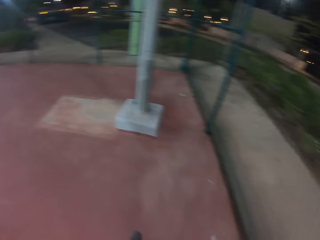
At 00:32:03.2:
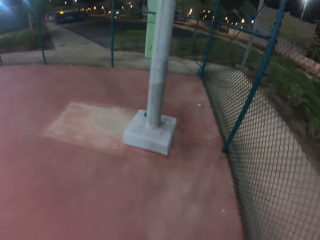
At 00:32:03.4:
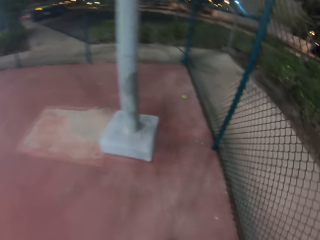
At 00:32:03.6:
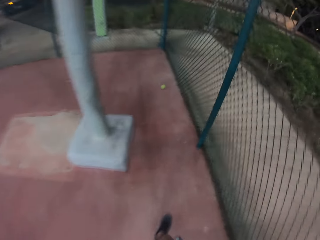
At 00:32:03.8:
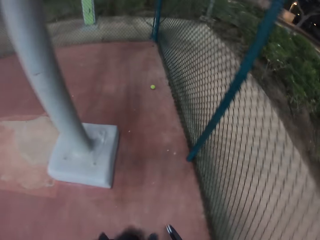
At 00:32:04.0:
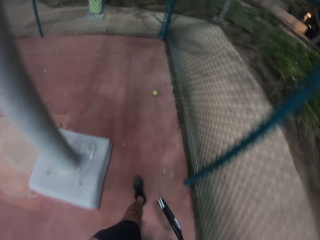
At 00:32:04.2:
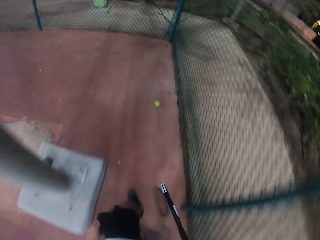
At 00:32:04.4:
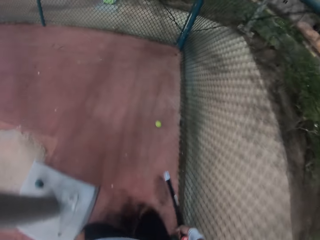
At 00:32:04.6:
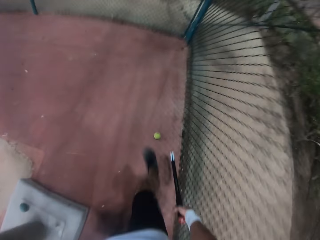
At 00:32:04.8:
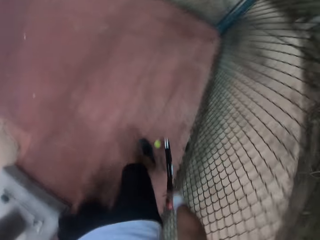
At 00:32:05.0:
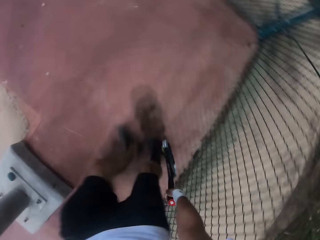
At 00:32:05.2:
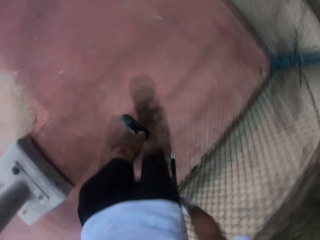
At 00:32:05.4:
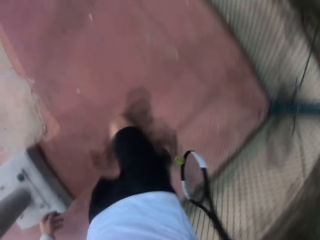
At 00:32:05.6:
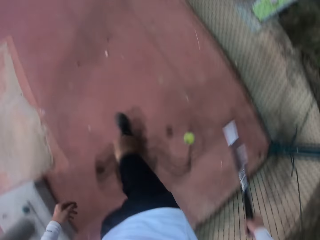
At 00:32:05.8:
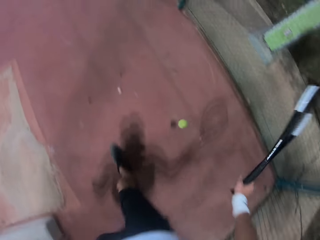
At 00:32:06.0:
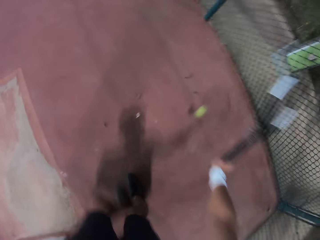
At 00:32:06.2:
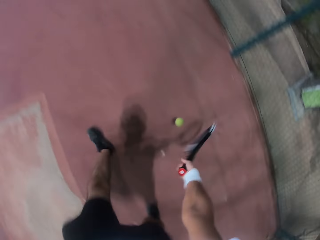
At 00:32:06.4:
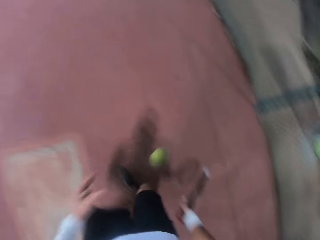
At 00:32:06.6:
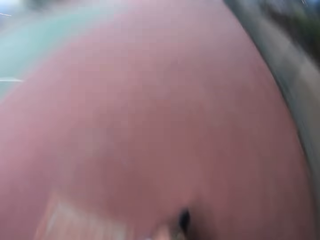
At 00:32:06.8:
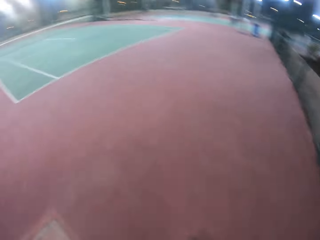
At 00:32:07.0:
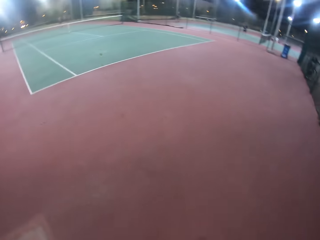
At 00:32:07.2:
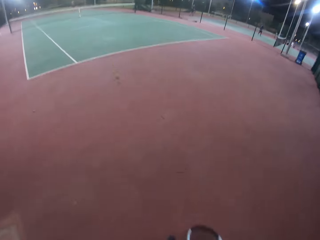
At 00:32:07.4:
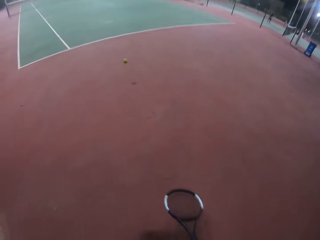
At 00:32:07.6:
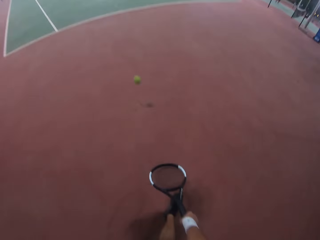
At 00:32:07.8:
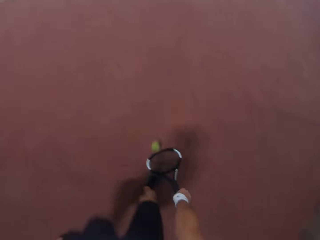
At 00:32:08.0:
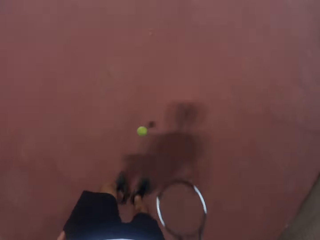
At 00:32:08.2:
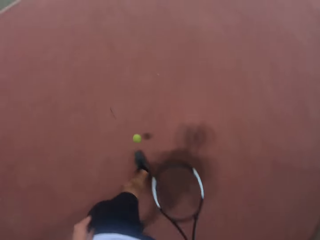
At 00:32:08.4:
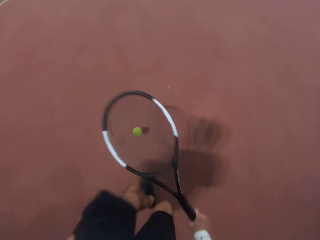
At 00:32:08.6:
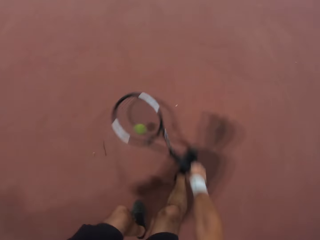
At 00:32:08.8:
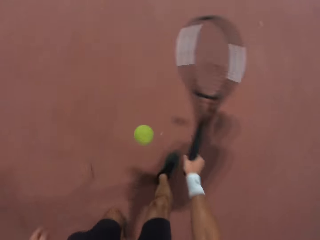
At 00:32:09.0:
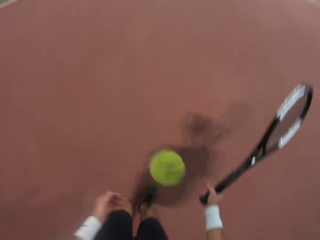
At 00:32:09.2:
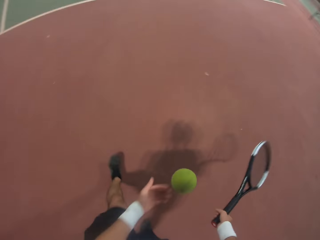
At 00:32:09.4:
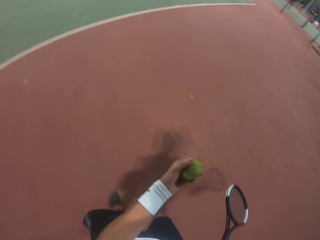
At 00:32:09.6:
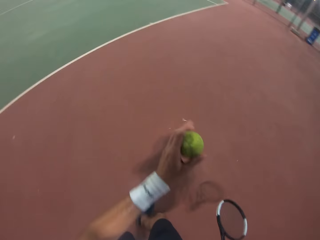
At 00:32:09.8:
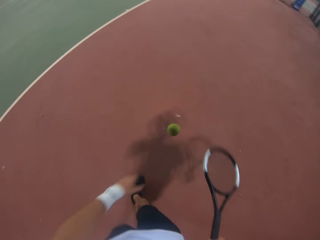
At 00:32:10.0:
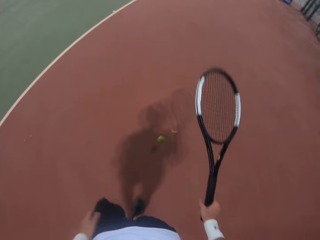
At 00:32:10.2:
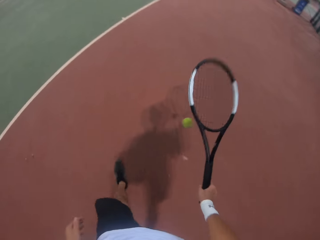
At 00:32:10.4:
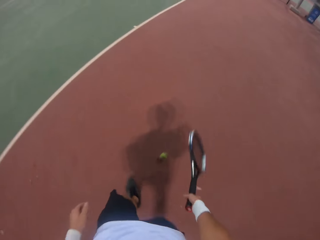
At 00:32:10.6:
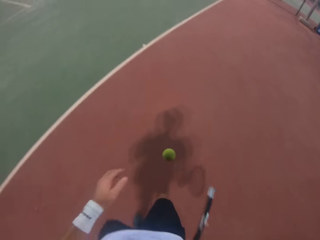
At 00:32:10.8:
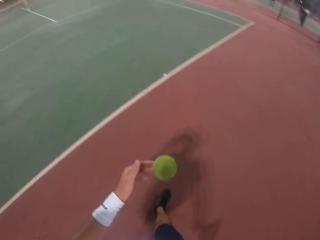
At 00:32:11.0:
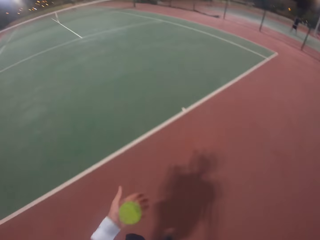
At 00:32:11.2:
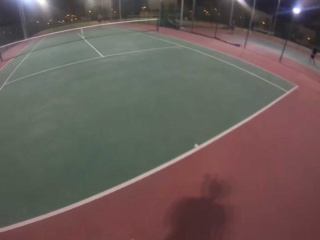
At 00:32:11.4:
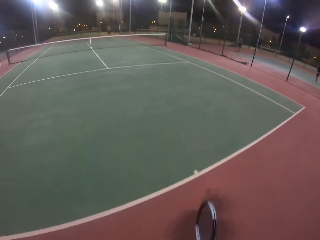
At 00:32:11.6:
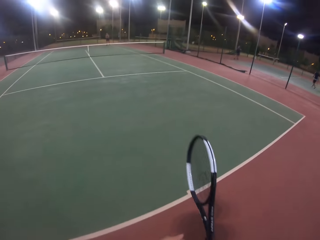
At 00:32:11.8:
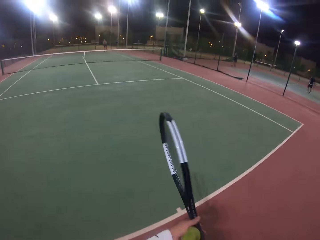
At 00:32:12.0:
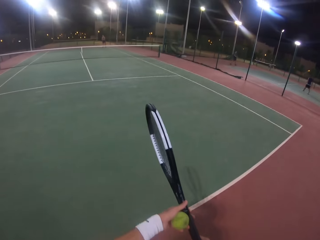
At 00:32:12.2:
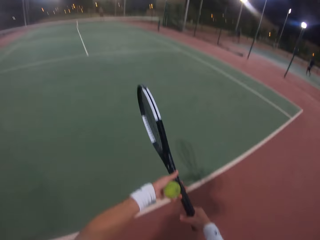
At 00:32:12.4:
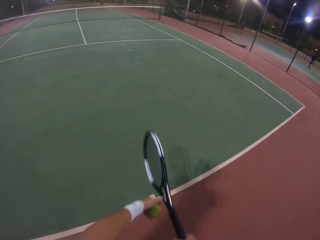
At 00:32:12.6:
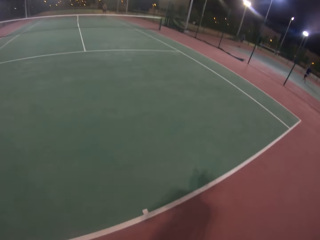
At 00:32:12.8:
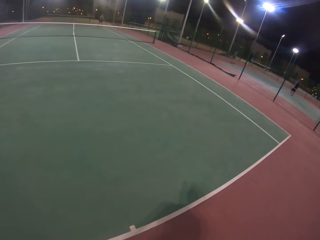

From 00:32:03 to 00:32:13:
The camera wearer catches the ball. They walk around. They pick up another ball. They catch the ball. They shiver the ball around with a metal tennis racket. They bounce the ball and catch the ball.

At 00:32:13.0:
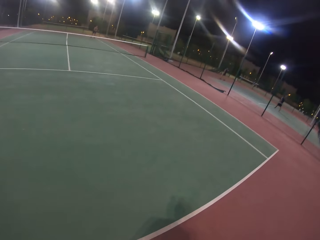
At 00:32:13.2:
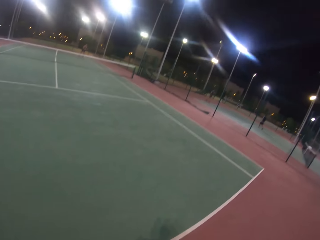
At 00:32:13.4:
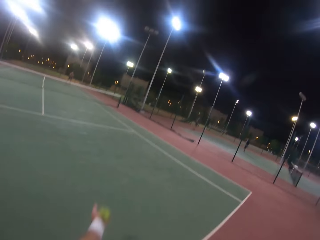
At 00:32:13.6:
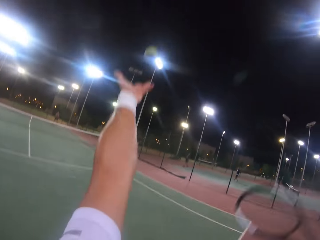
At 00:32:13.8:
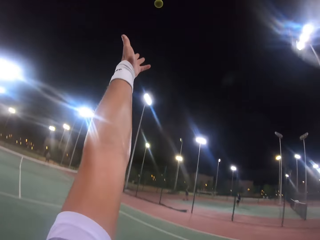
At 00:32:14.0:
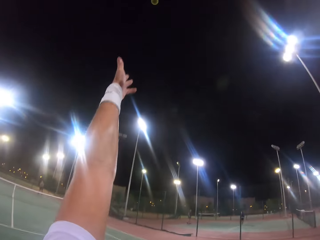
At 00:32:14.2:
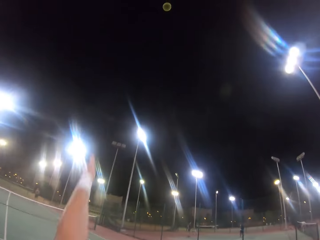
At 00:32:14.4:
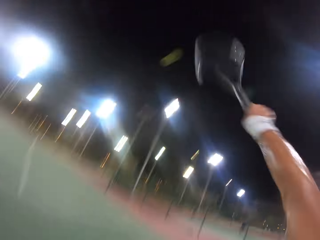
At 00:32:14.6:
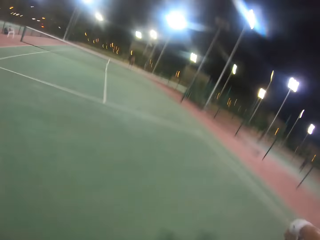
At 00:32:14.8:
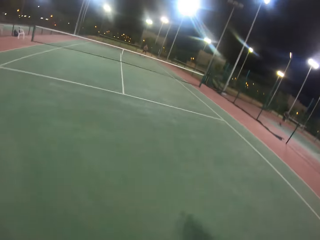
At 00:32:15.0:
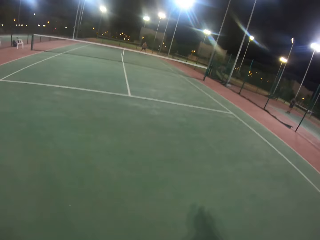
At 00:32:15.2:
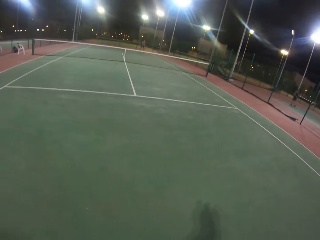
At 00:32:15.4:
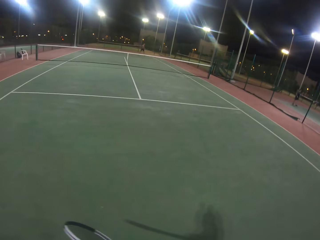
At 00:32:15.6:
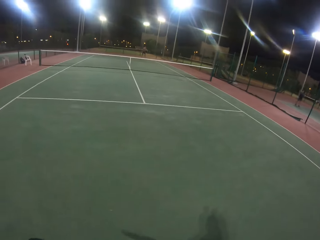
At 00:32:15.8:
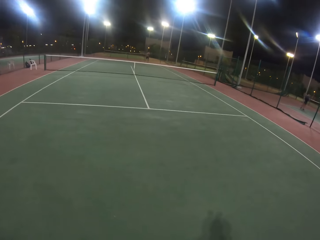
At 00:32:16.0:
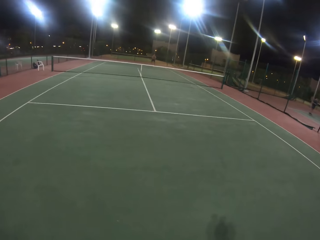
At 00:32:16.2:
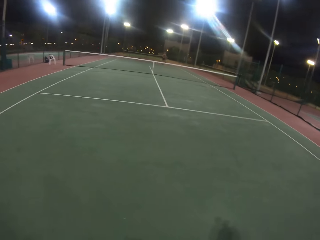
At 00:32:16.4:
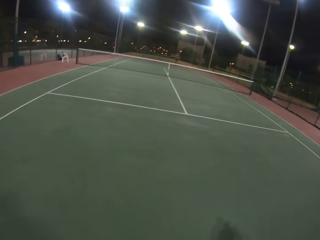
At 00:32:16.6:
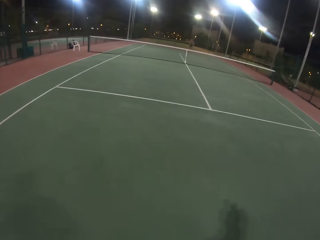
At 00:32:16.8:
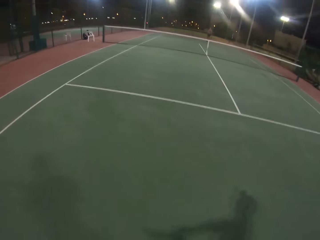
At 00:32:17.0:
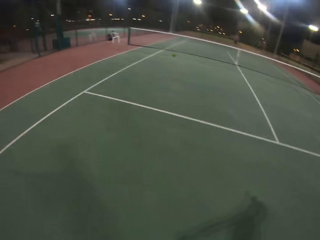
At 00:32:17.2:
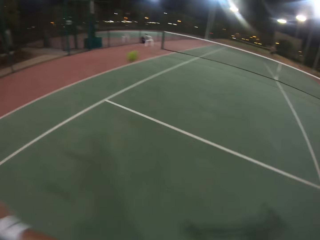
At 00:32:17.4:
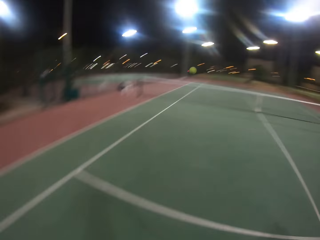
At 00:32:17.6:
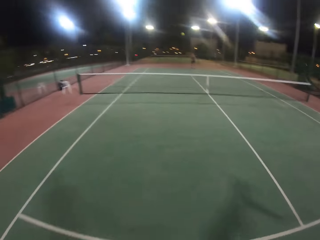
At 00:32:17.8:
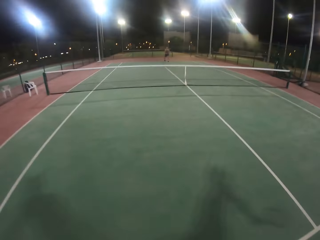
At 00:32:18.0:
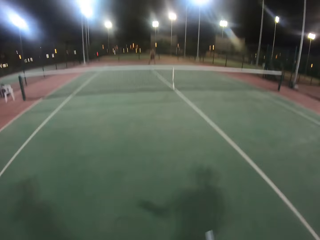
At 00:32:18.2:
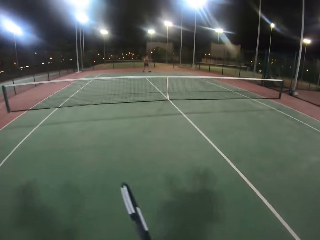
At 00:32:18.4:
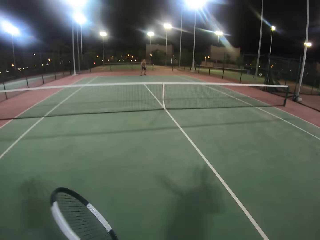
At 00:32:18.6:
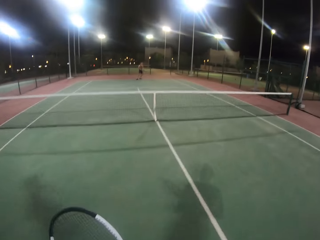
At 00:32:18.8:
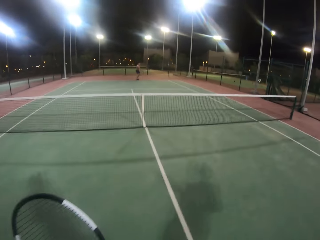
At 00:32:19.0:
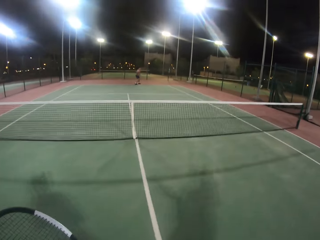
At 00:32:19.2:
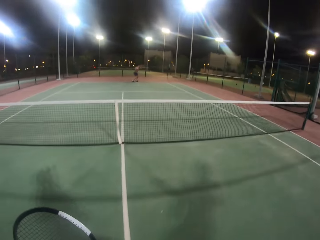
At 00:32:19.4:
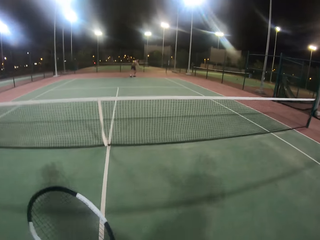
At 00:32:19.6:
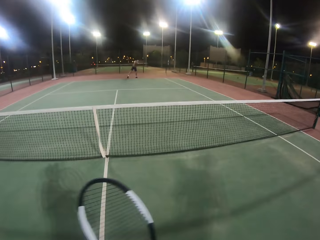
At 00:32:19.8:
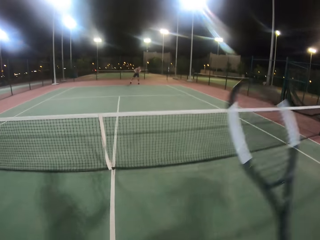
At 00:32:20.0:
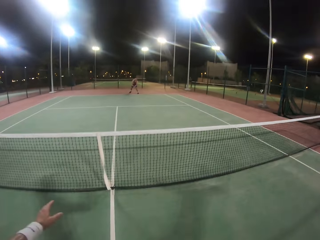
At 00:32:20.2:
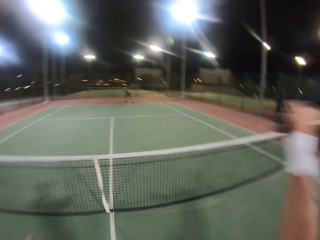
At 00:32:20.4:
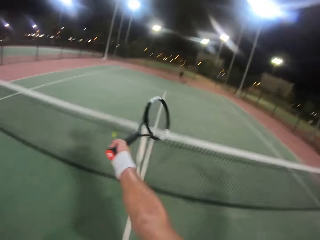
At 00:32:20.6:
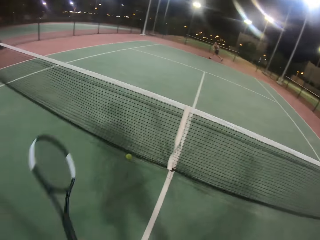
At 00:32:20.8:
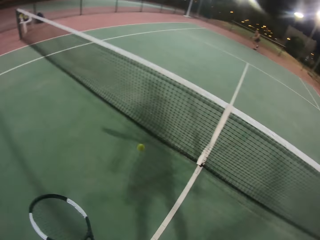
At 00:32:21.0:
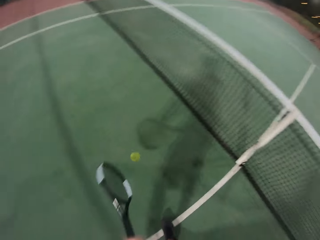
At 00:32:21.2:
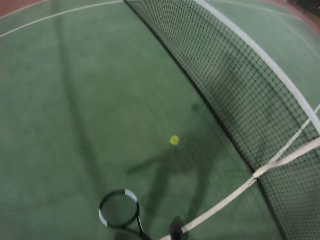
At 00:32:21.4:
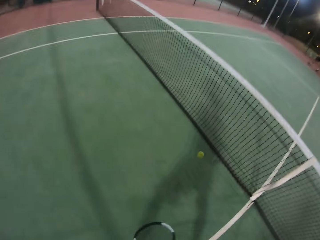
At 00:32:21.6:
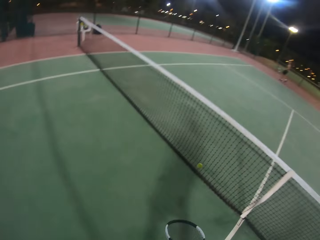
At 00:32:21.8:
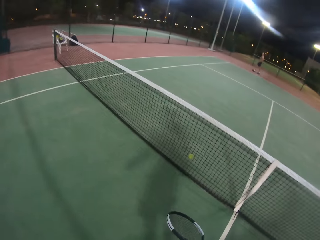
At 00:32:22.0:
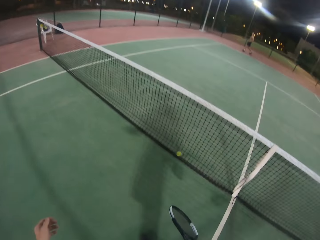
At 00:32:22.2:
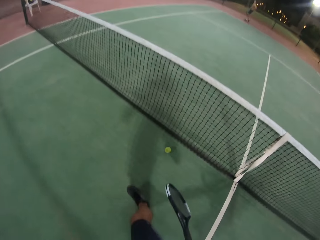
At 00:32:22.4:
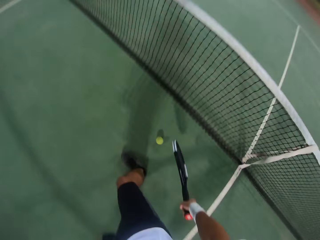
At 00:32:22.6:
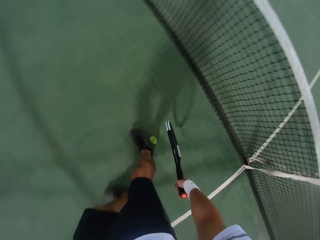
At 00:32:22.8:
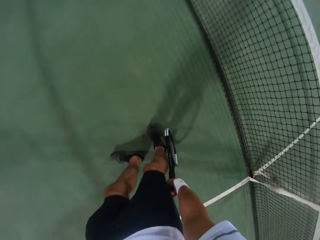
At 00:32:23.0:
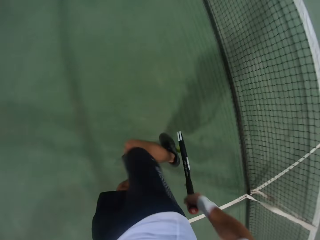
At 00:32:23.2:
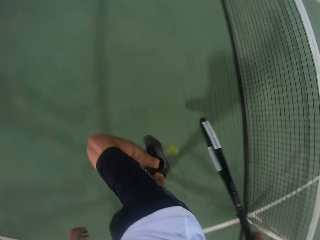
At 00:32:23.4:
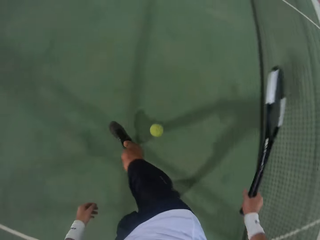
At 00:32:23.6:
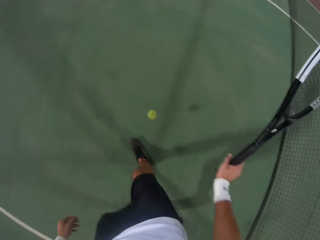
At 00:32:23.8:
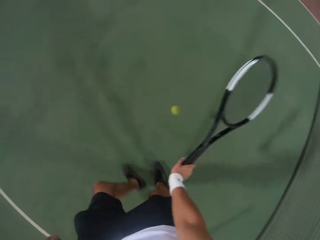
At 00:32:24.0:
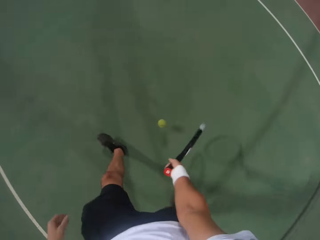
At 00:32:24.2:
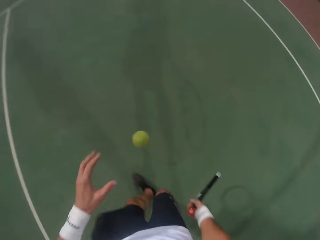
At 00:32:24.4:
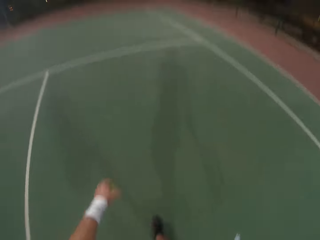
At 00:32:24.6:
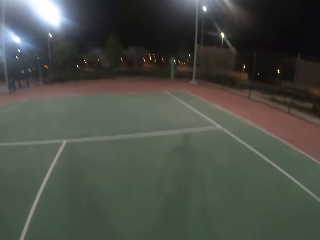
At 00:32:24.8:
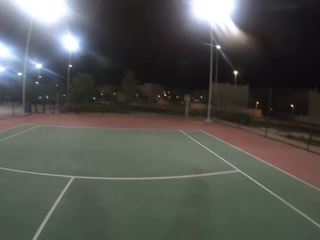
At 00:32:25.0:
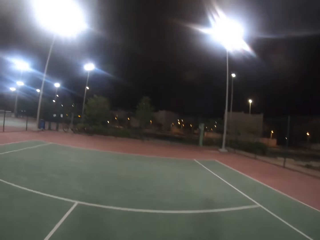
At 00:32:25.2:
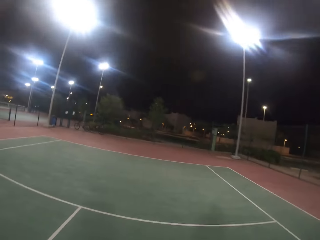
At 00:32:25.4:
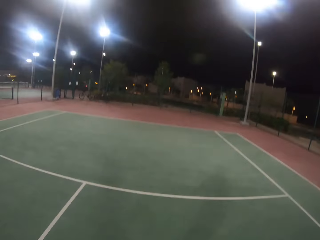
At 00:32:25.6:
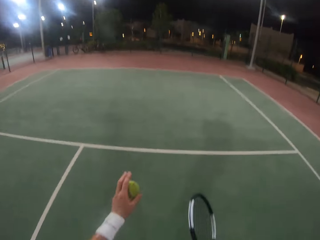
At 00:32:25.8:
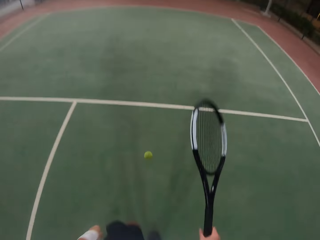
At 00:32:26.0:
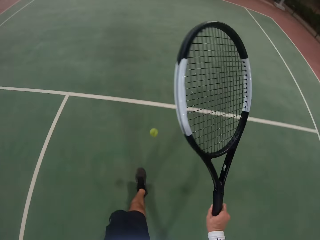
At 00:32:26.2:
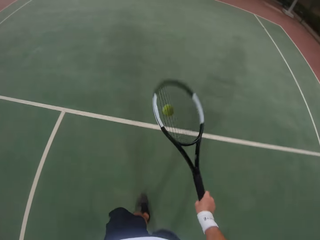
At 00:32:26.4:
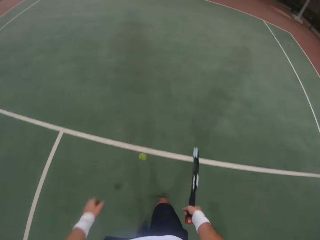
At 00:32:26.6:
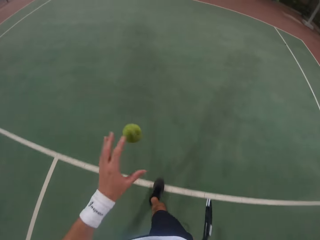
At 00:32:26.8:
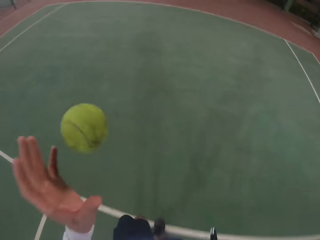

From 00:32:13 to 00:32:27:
The camera wearer throws a yellow tennis ball in the air. They hit the ball with a badminton racket. The camera wearer and a person play the tennis game. The person hits the ball with the badminton racket. The camera wearer hits the ball with the badminton racket. They collect the ball. They catch the ball. They walk around the court. They bounce the ball.
